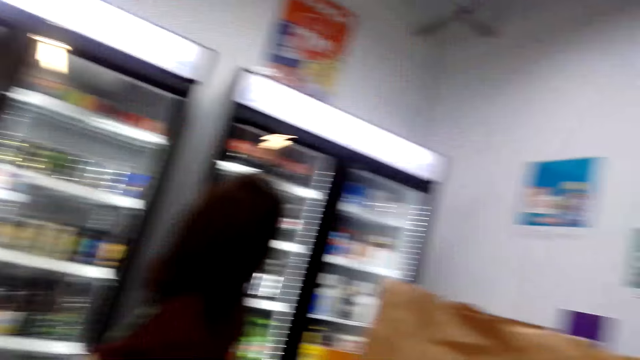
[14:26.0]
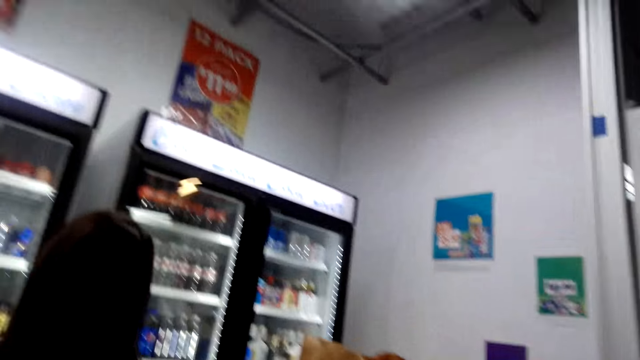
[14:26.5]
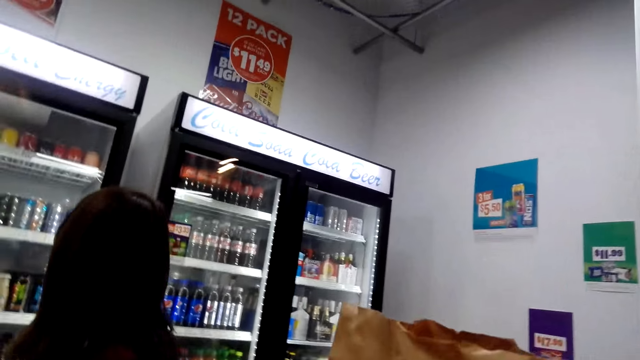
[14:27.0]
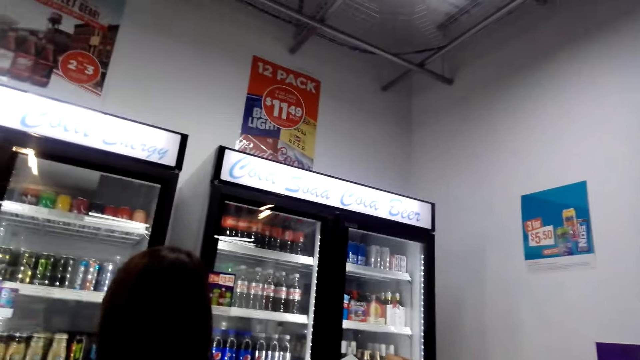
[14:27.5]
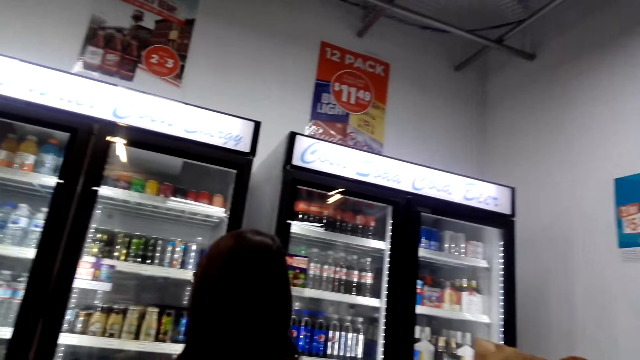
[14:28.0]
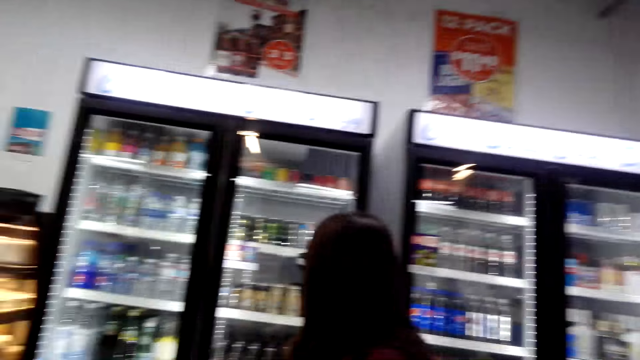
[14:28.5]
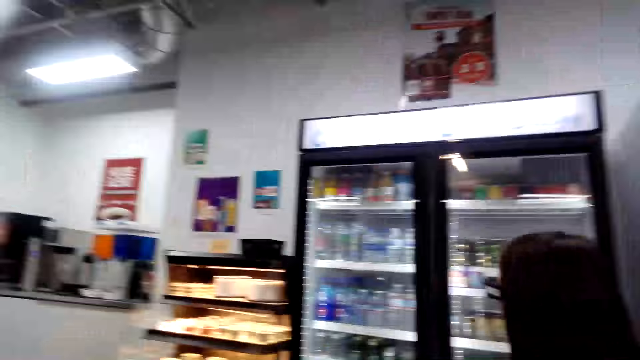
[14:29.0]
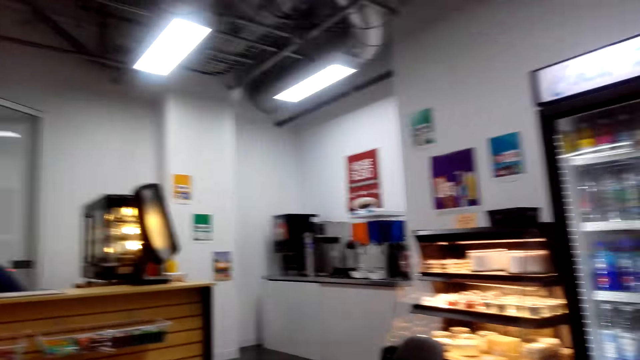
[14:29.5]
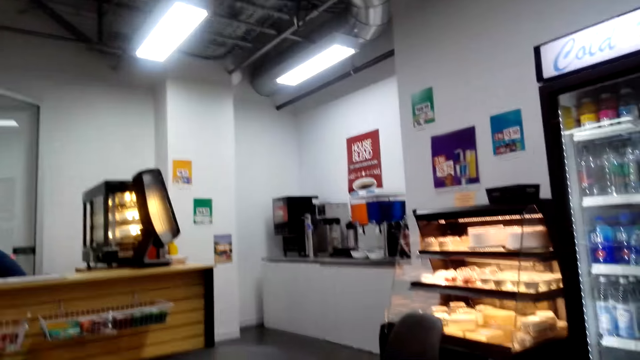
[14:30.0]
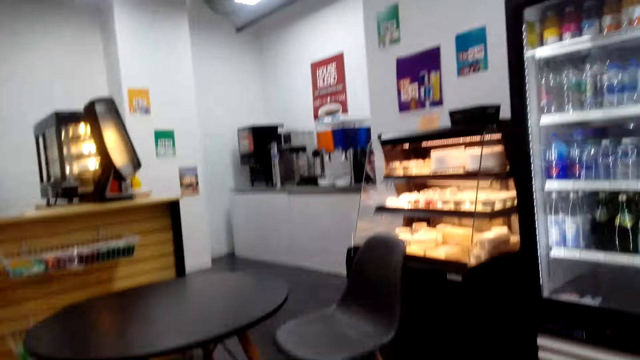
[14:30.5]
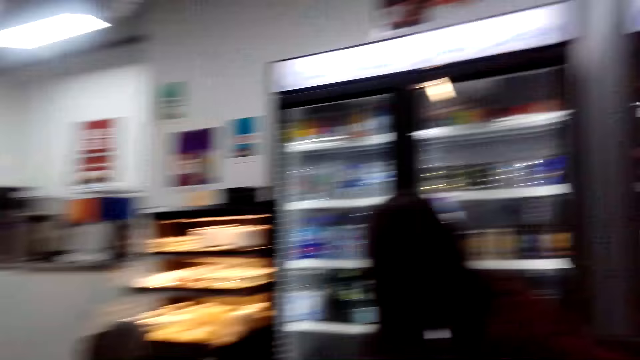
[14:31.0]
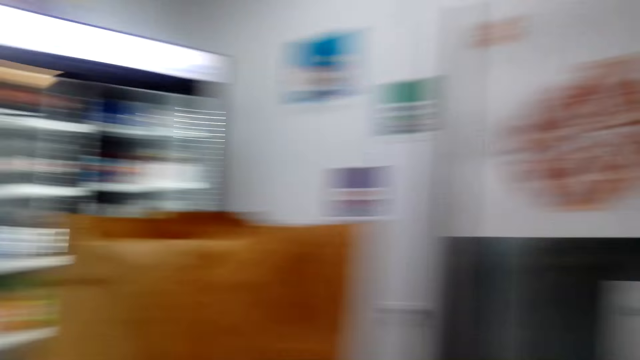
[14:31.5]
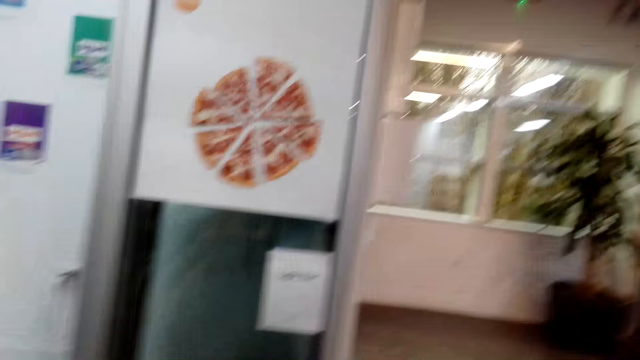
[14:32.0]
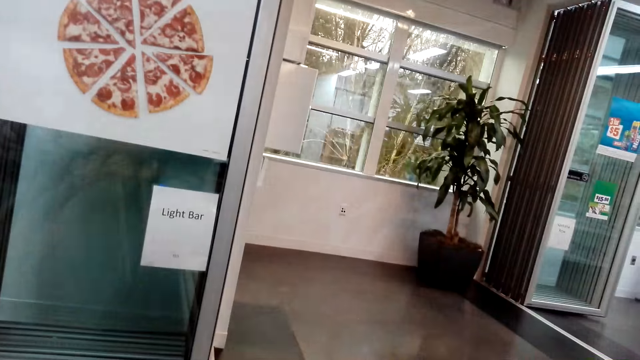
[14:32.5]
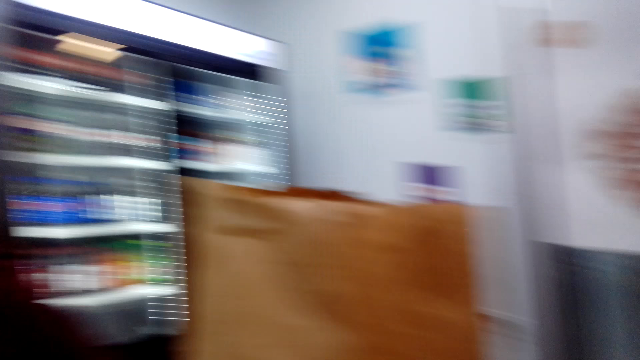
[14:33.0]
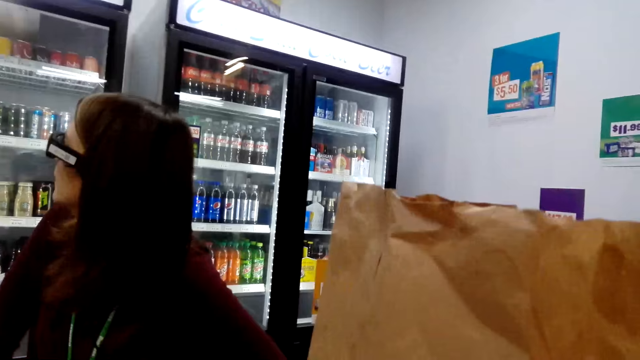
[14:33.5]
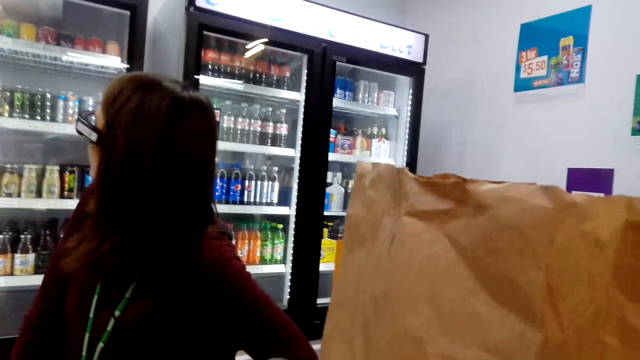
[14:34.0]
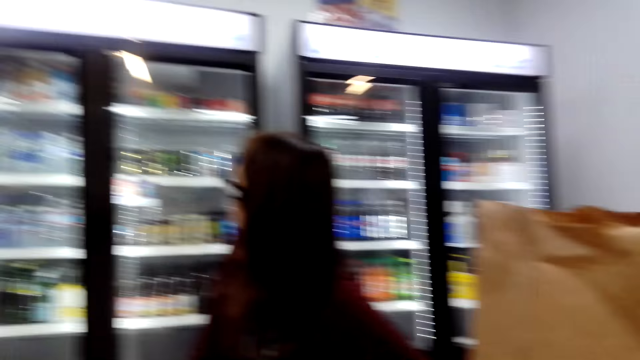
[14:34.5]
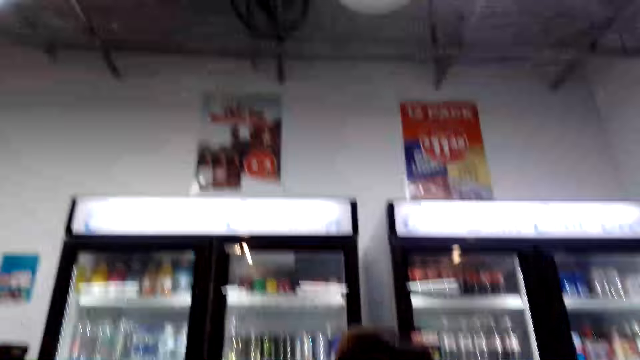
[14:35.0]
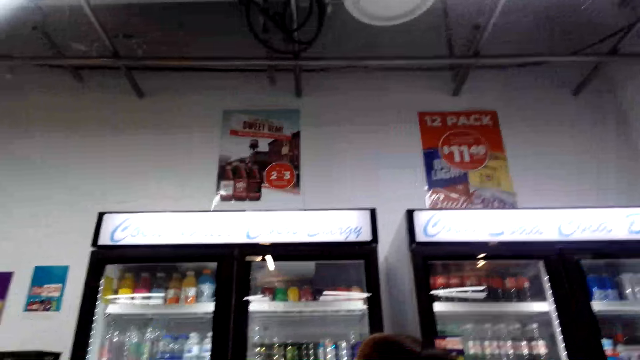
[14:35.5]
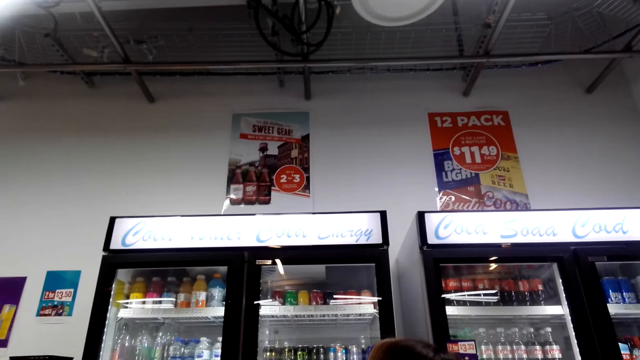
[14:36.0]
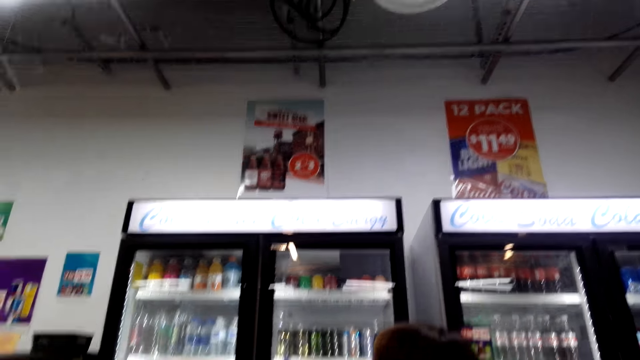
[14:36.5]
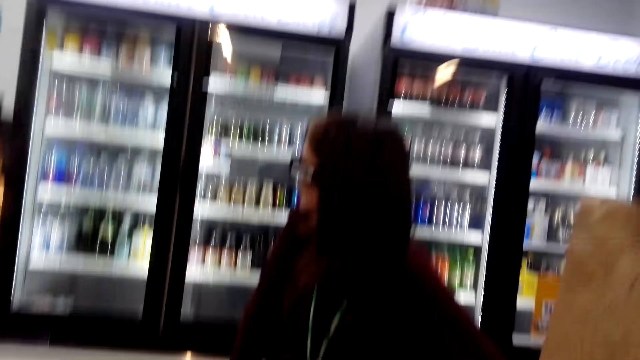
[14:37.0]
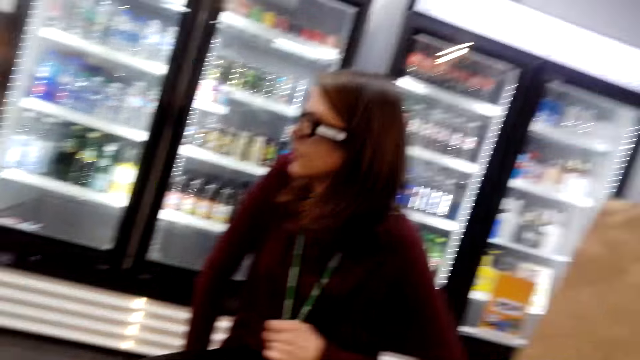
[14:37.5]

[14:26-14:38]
The camera wearer turns around. A person looks at the fridge.

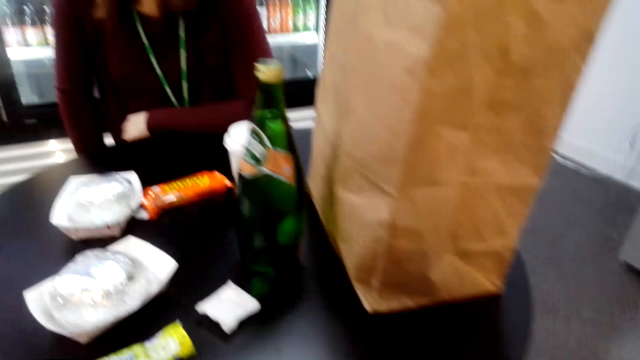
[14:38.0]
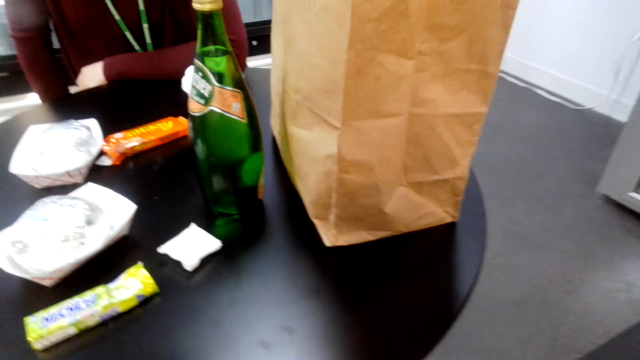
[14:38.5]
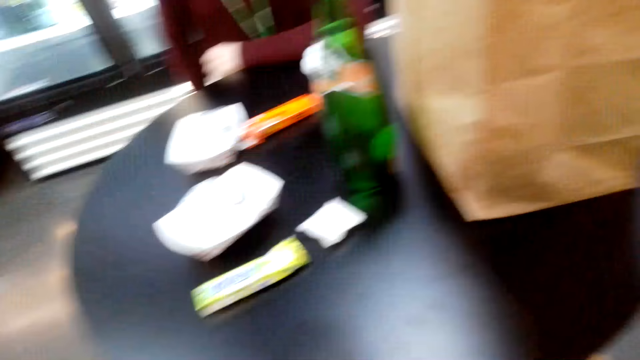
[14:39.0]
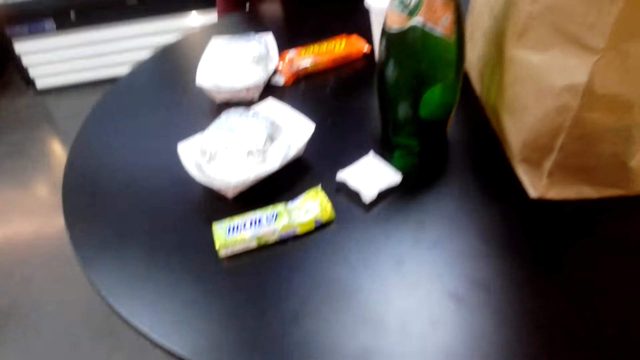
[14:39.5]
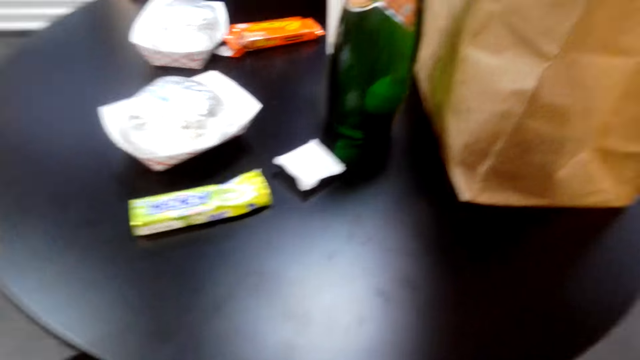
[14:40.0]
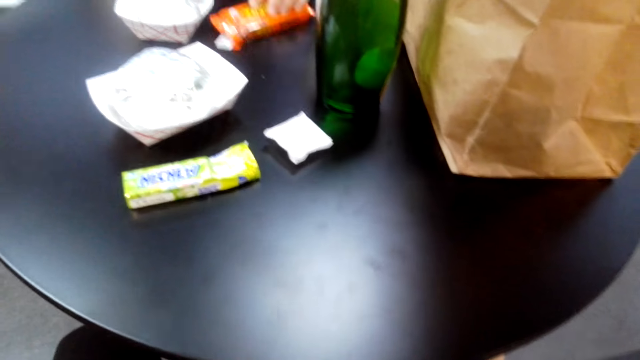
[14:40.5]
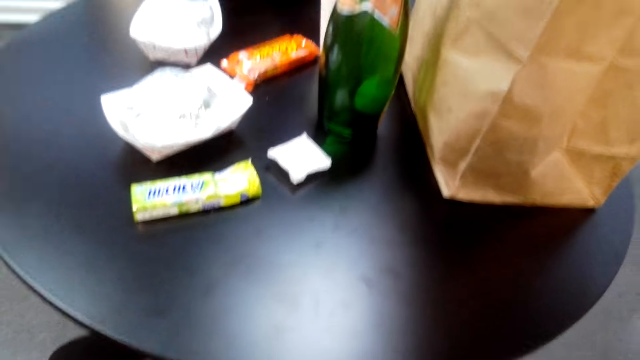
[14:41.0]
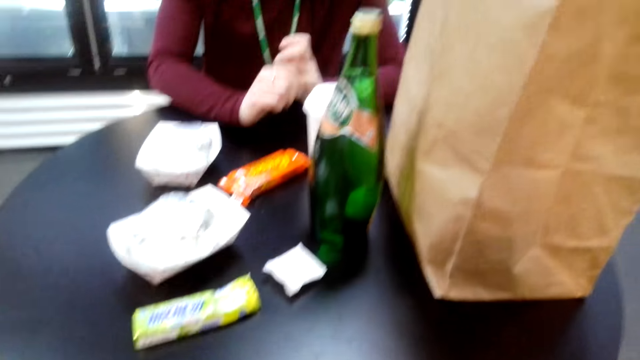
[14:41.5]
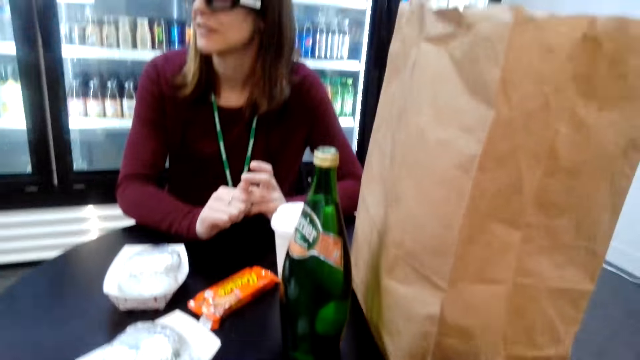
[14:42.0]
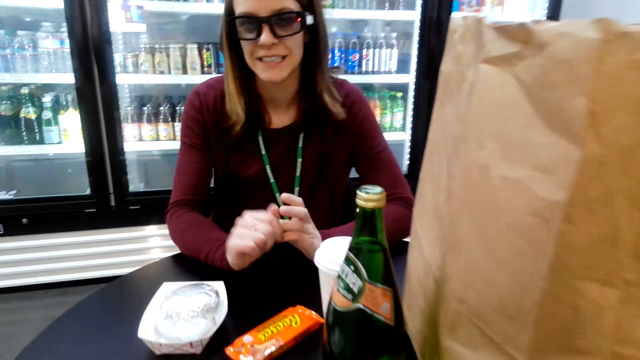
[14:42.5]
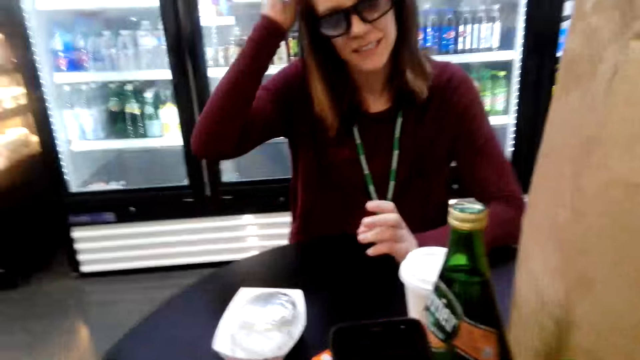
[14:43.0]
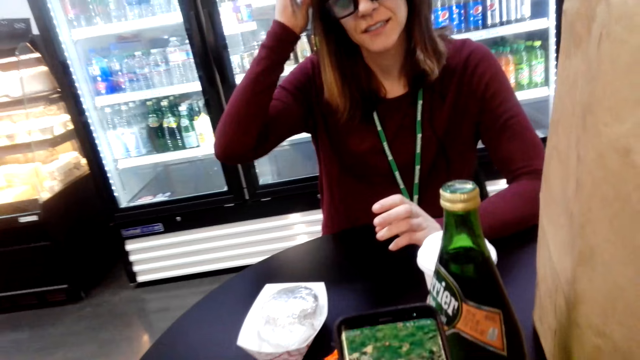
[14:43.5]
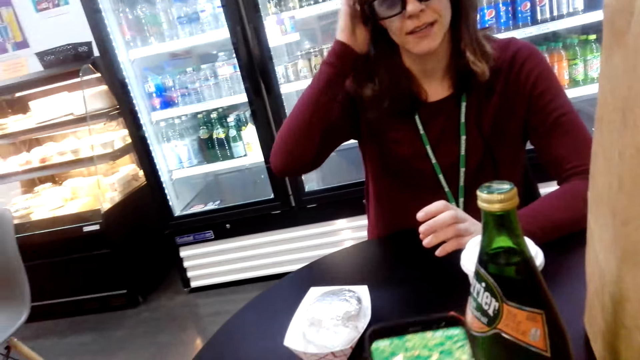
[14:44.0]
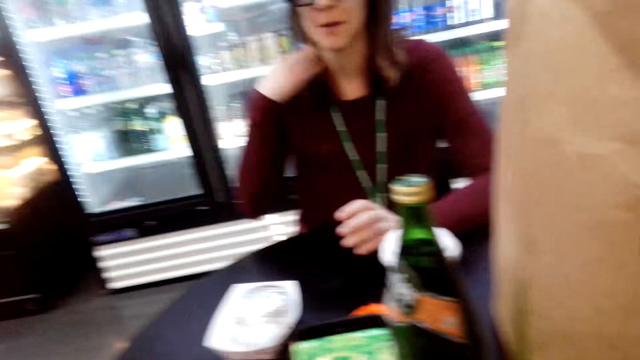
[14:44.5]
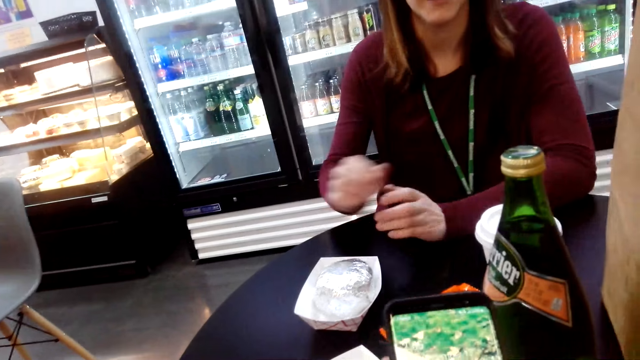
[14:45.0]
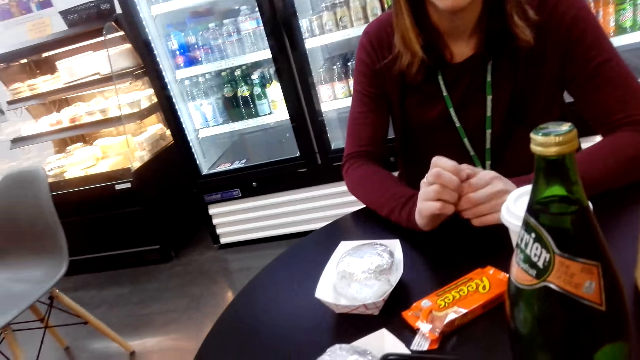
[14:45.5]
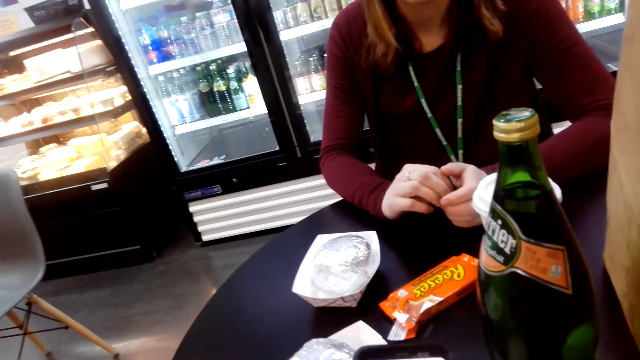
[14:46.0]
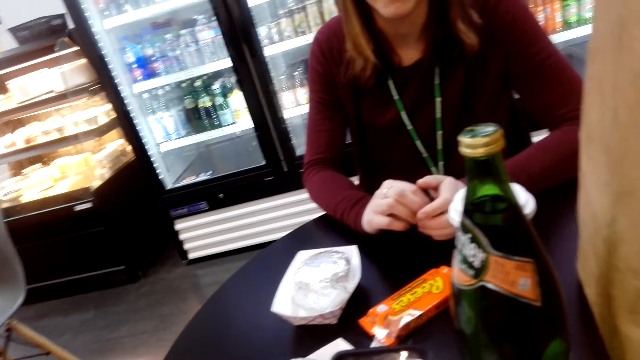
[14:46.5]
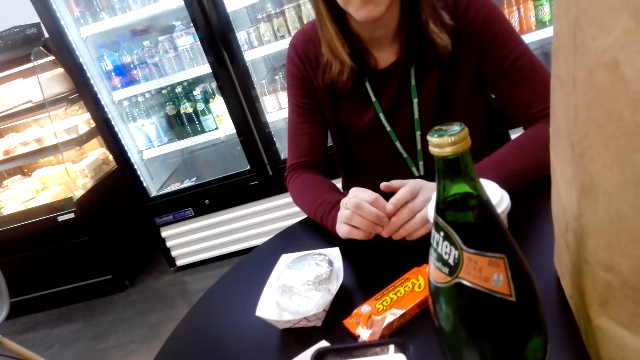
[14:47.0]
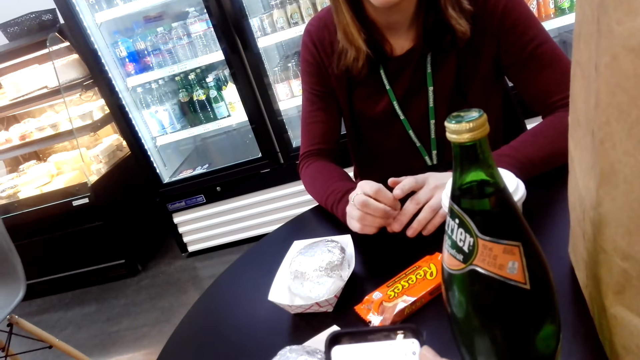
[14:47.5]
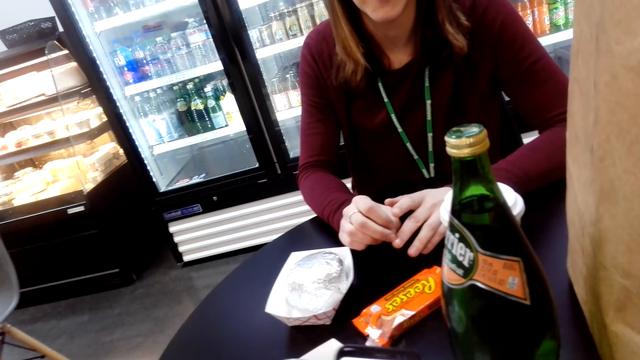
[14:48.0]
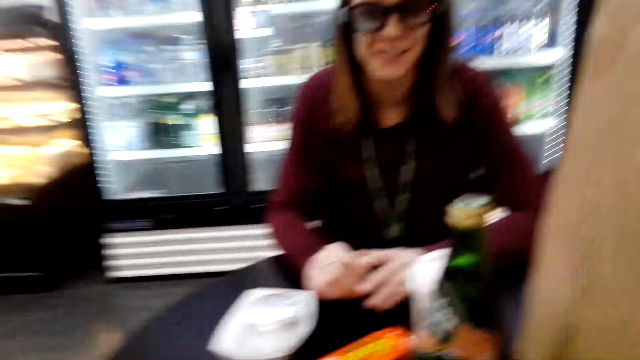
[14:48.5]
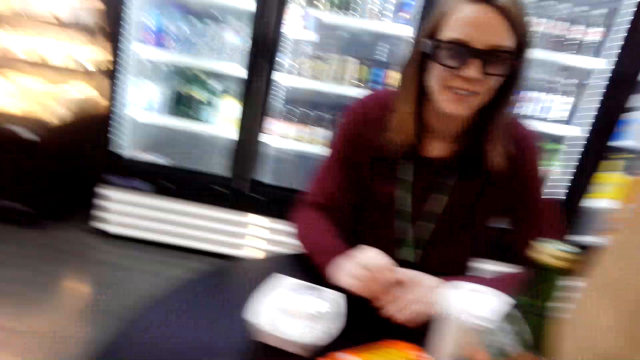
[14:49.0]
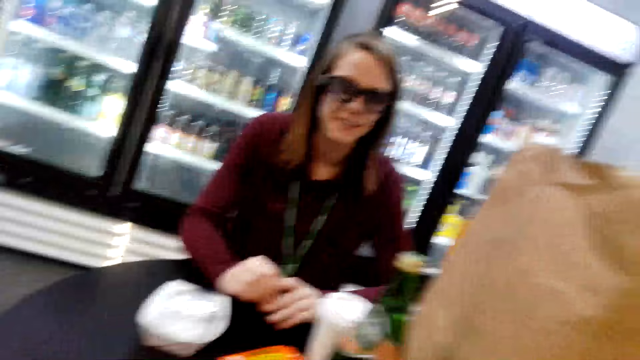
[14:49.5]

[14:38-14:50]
The camera wearer scrolls through her phone.
